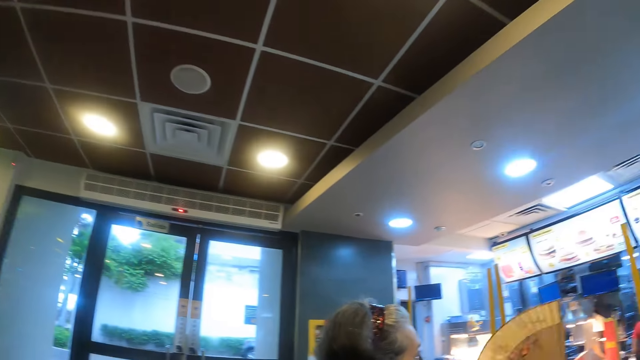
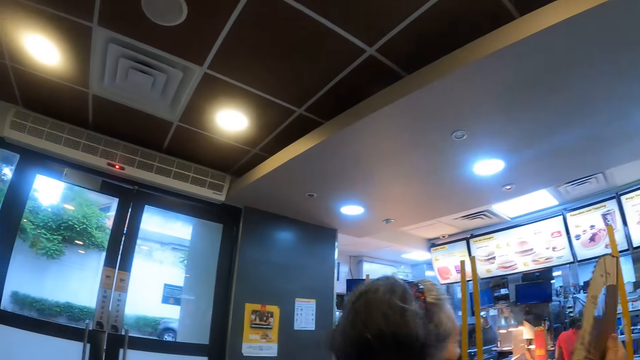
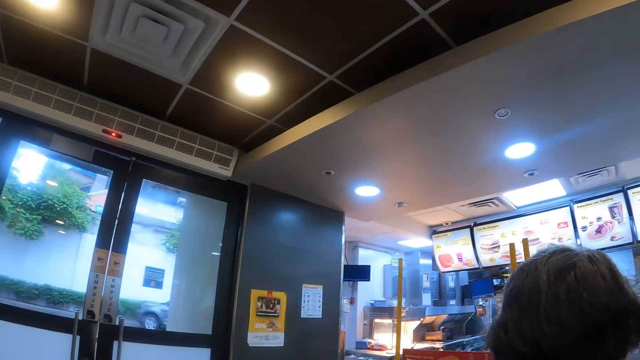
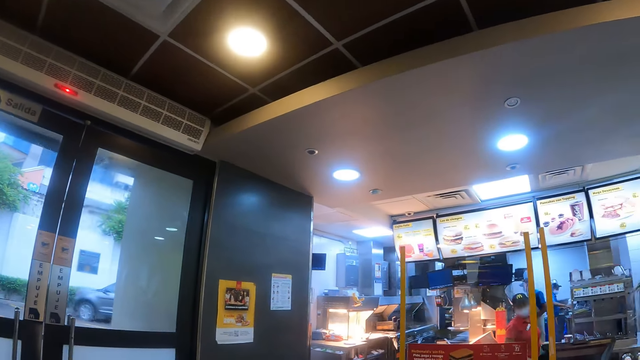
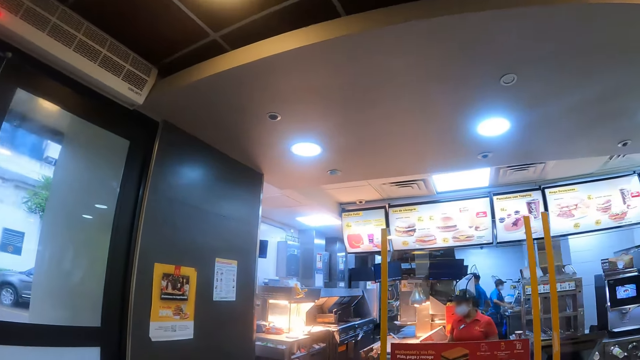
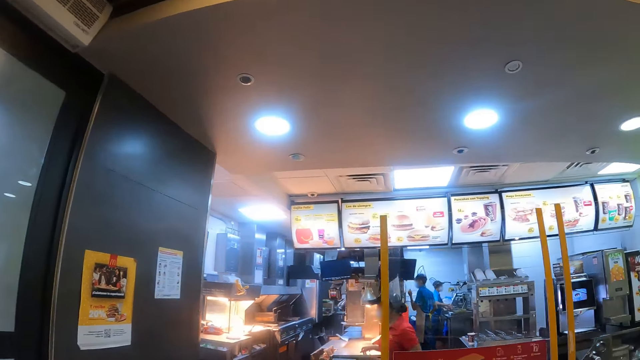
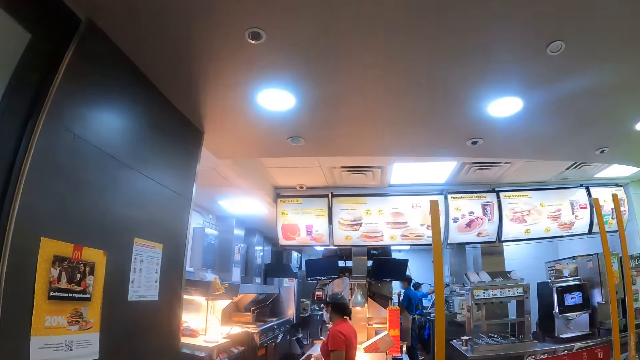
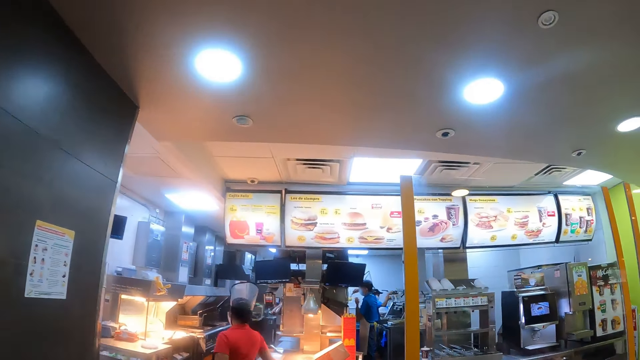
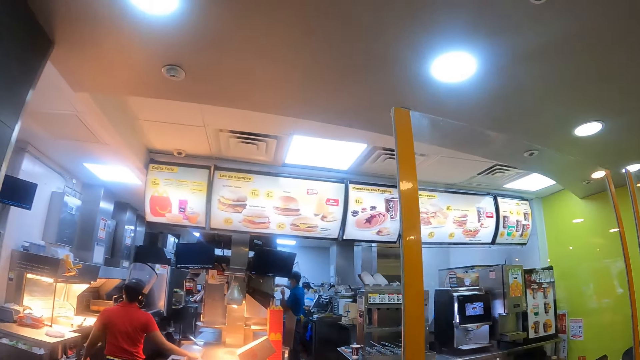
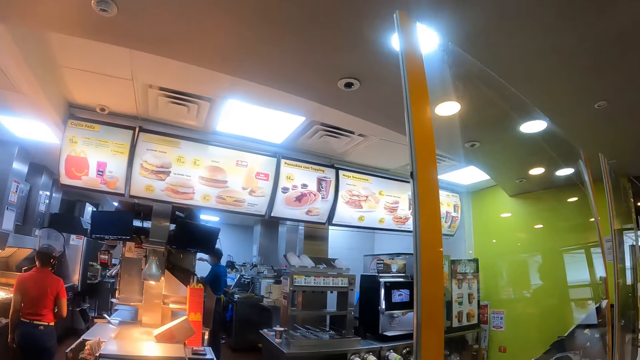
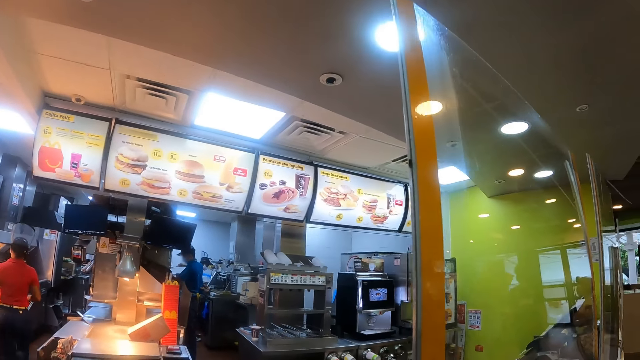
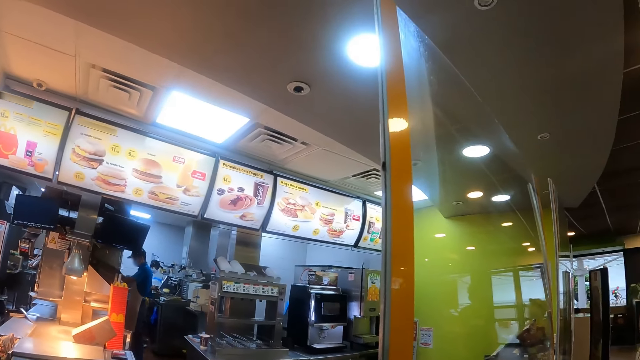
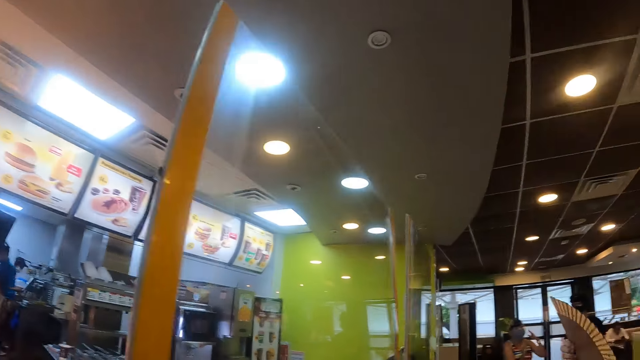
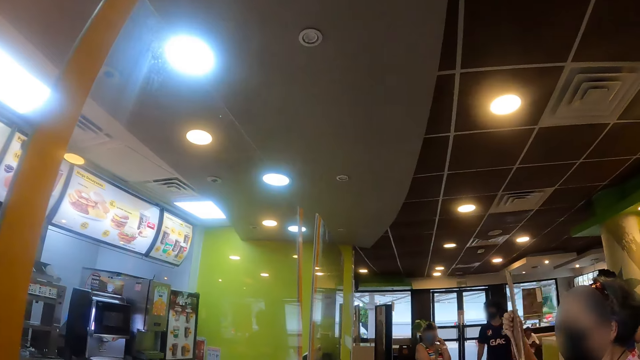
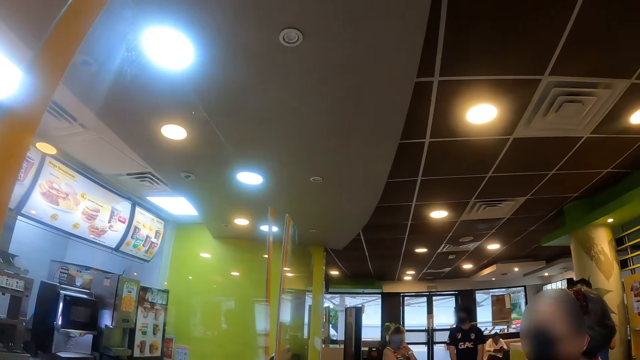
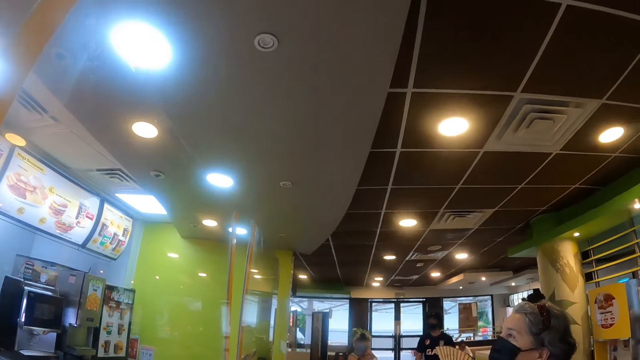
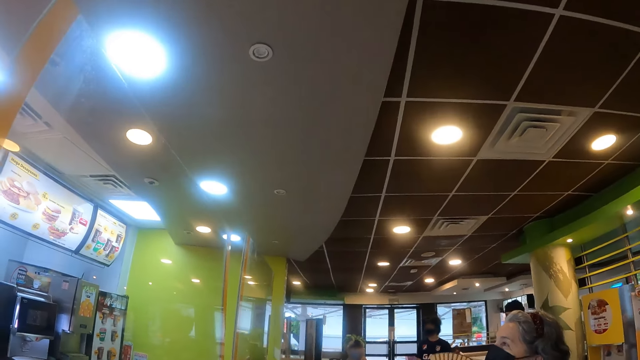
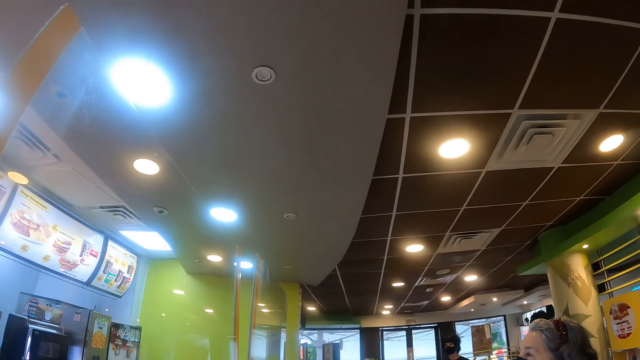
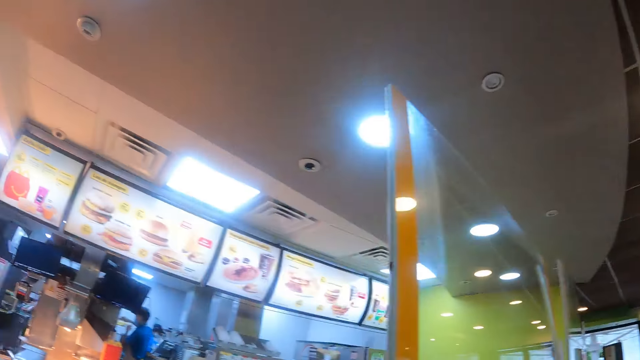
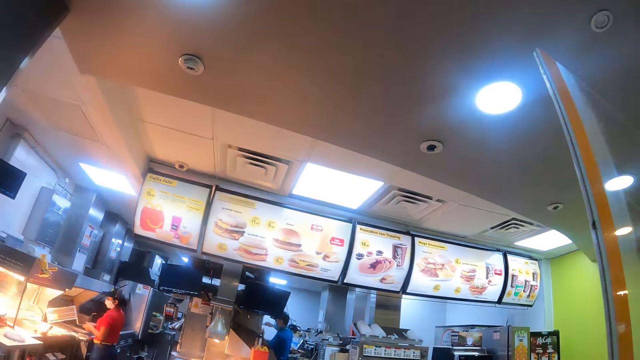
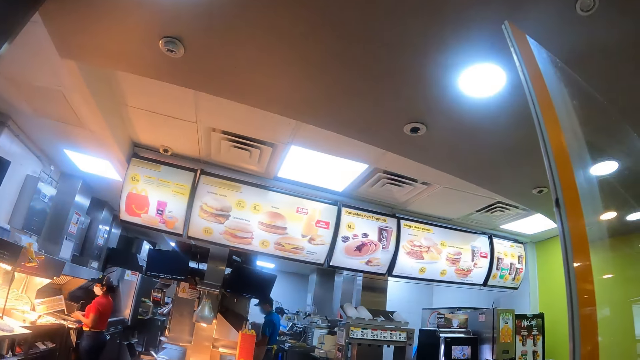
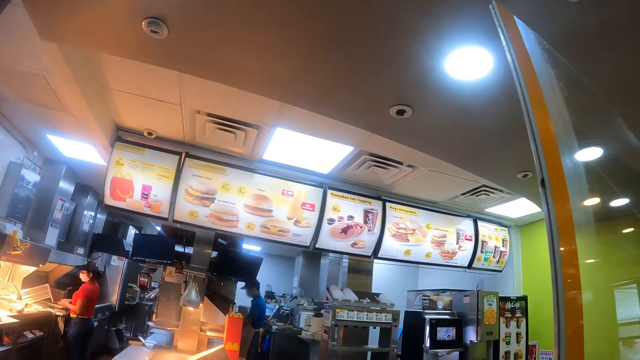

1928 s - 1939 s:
The camera wearer walks across the room. They look around.

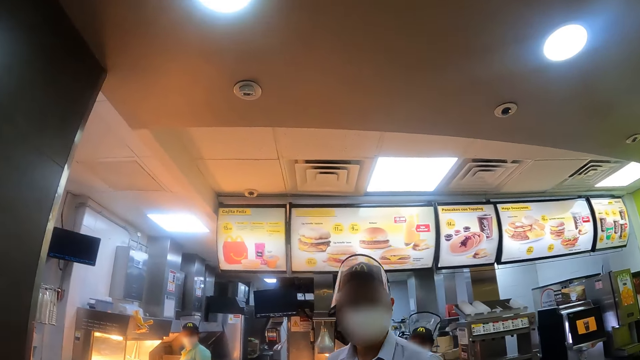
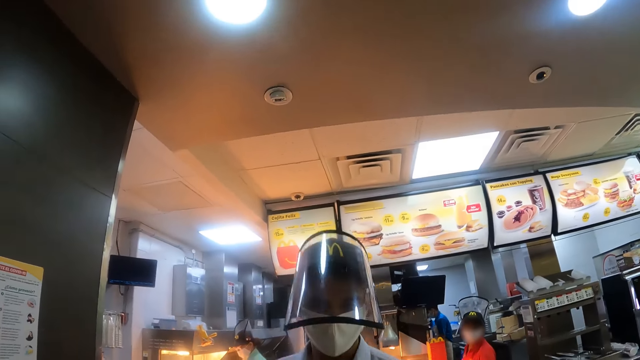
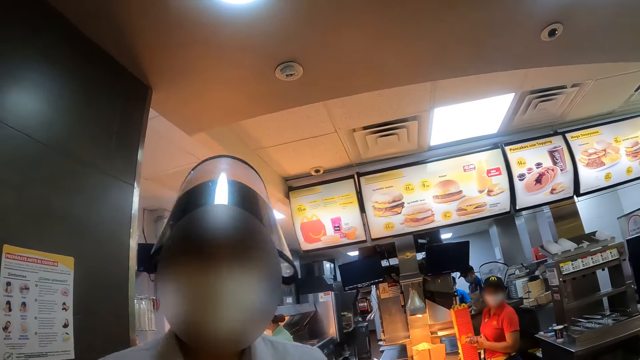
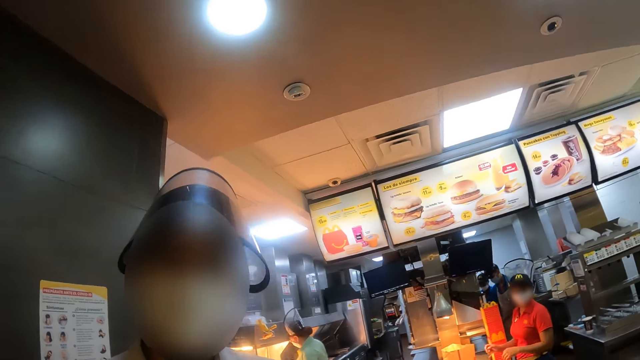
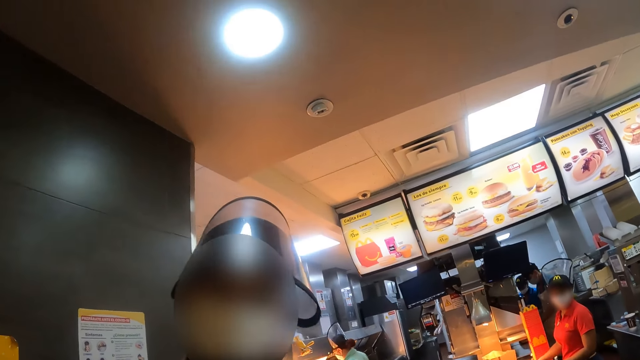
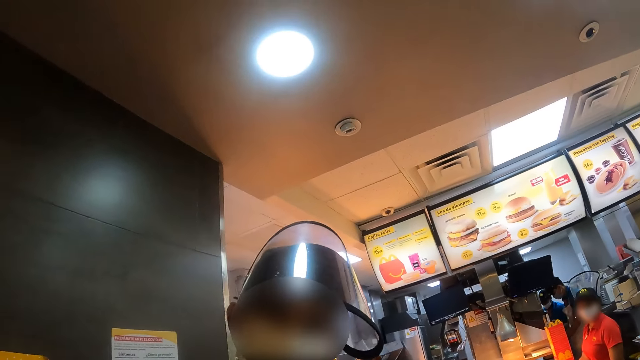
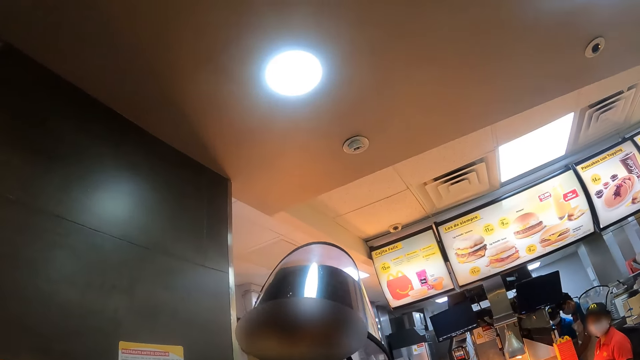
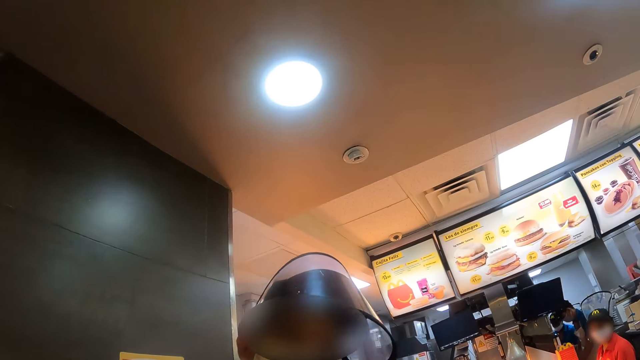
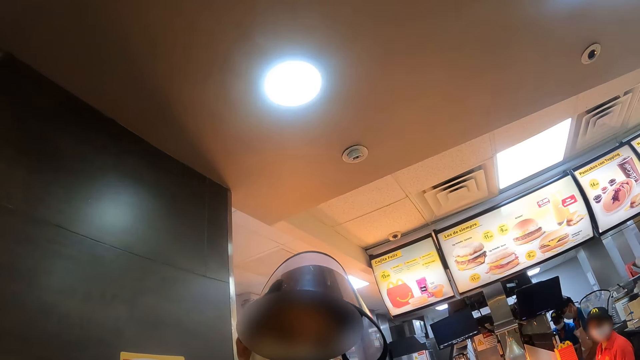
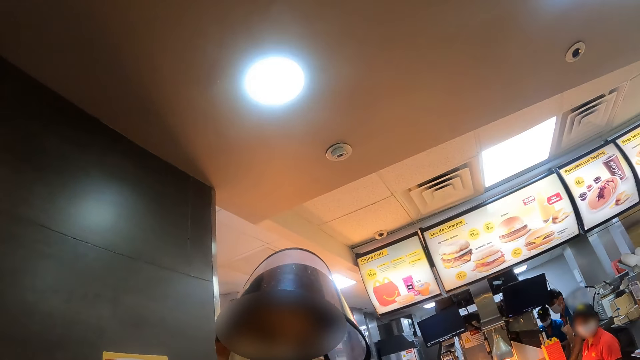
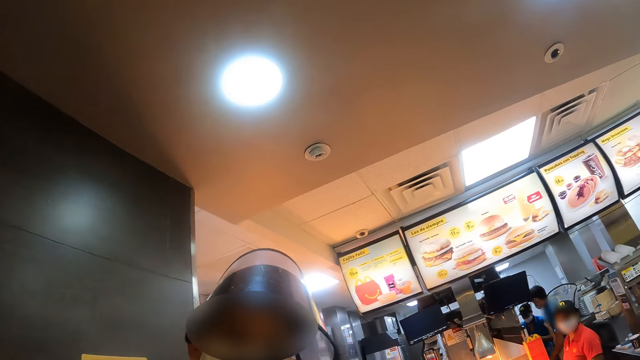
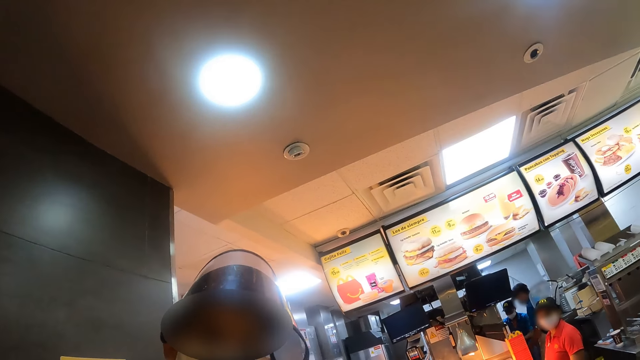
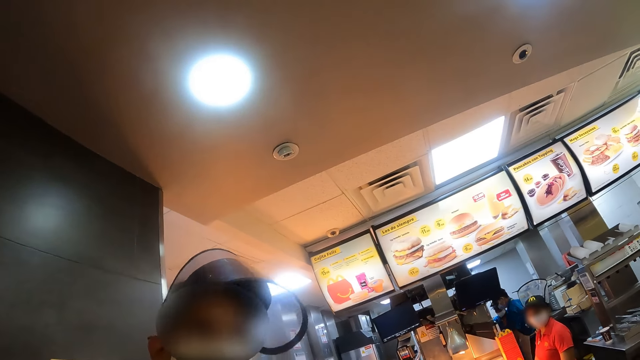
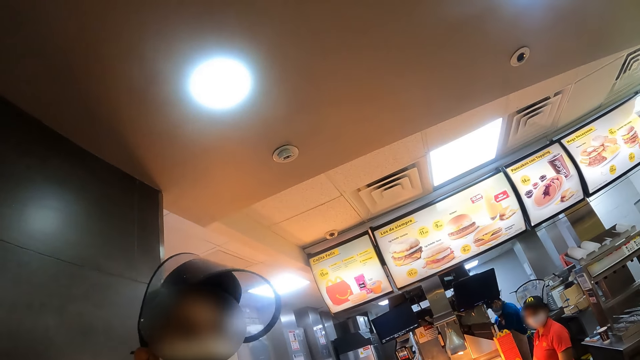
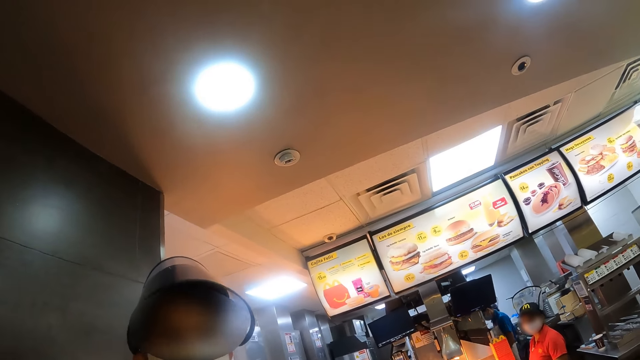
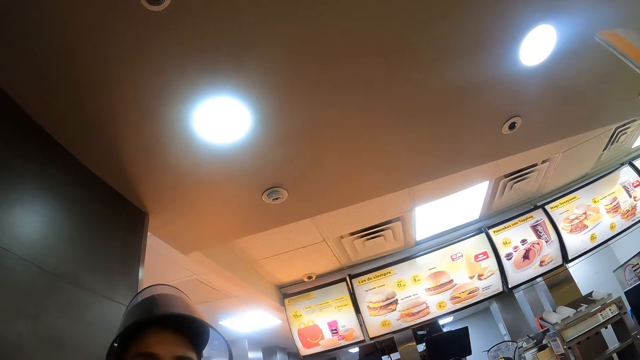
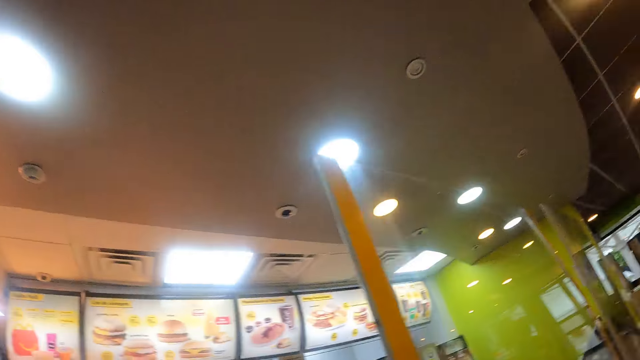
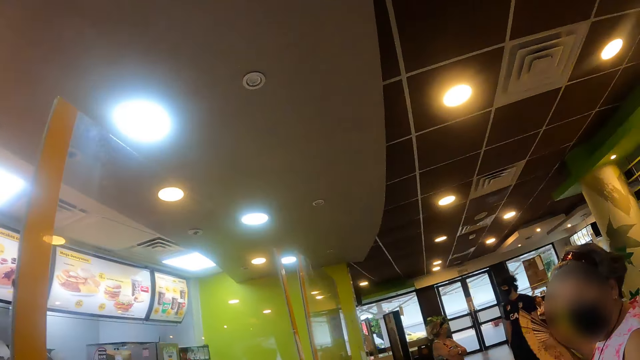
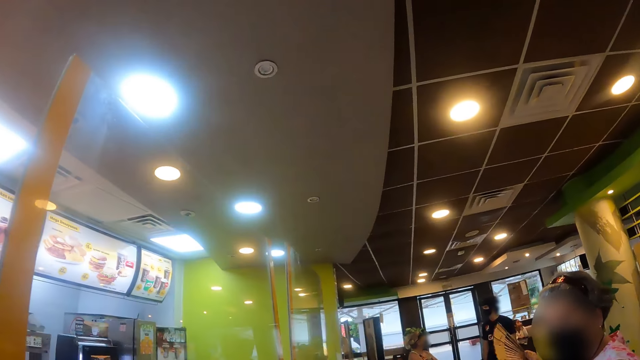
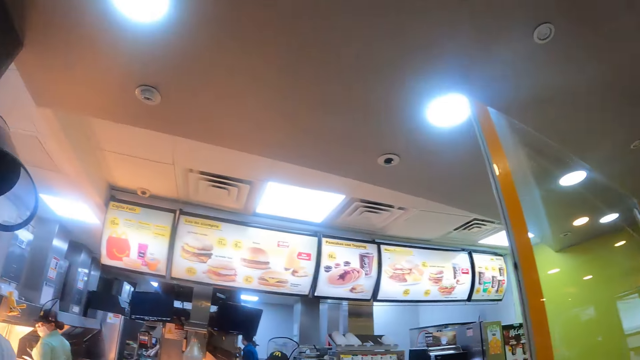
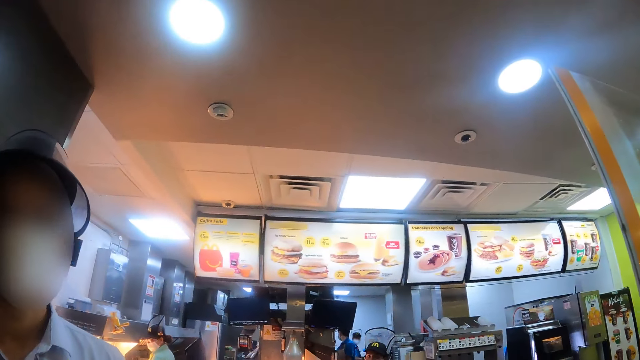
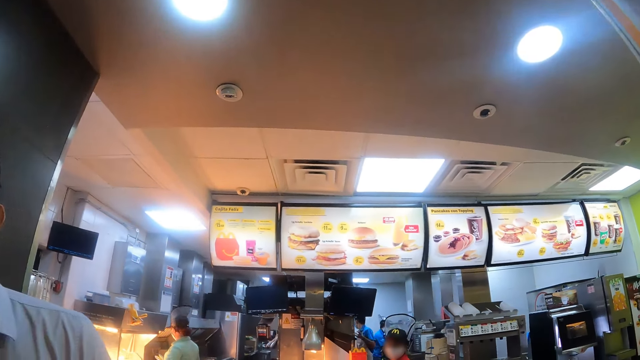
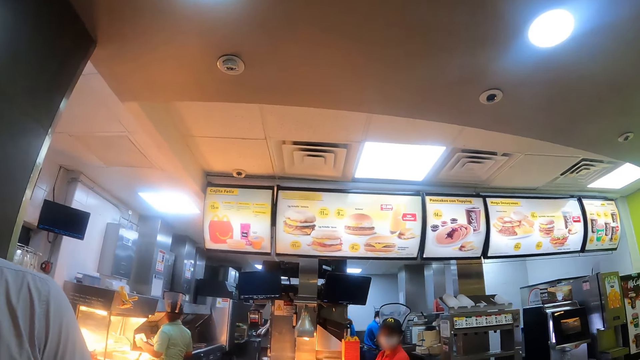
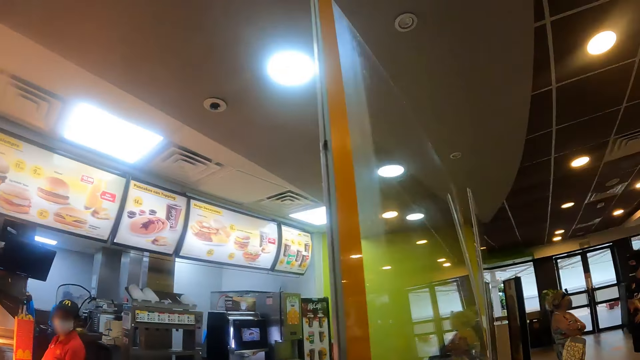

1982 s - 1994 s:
A server interacts with the camera wearer. The camera wearer looks around.
